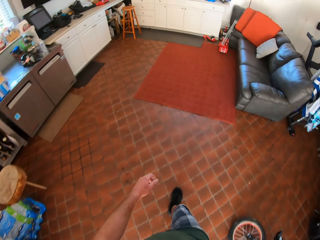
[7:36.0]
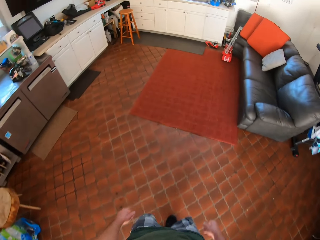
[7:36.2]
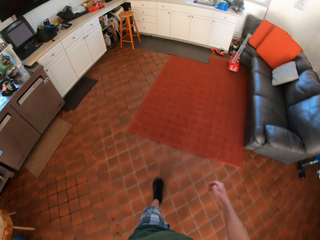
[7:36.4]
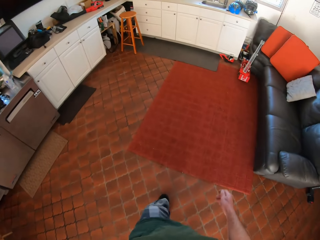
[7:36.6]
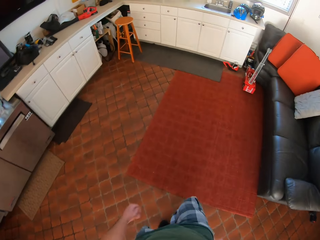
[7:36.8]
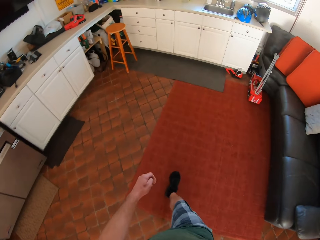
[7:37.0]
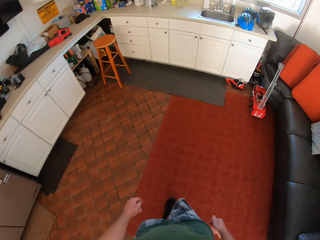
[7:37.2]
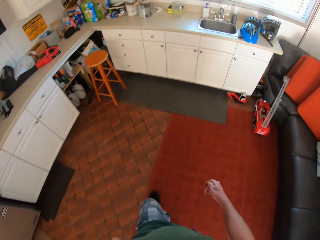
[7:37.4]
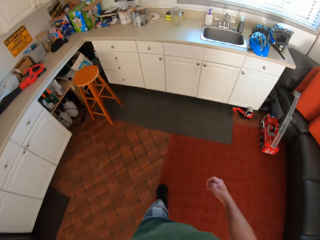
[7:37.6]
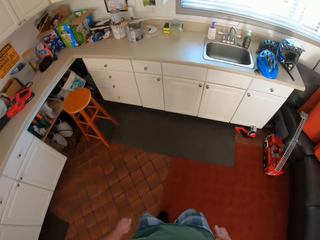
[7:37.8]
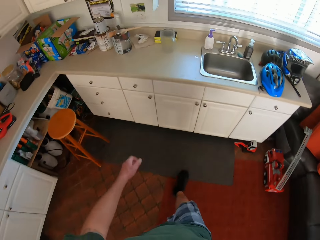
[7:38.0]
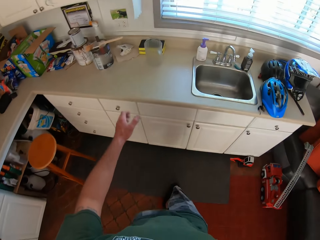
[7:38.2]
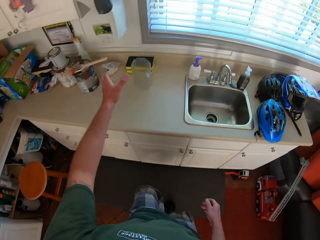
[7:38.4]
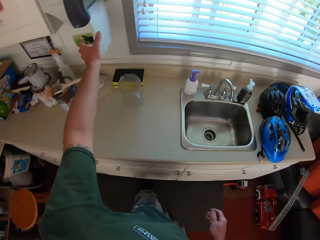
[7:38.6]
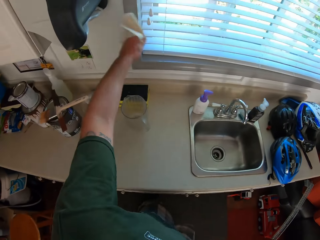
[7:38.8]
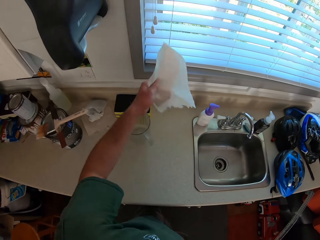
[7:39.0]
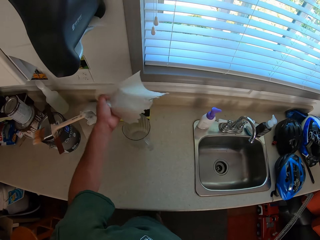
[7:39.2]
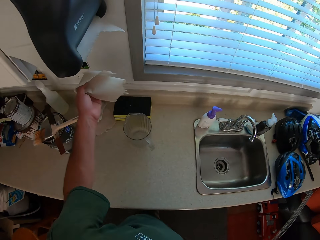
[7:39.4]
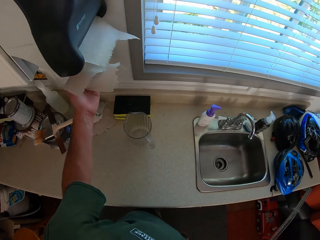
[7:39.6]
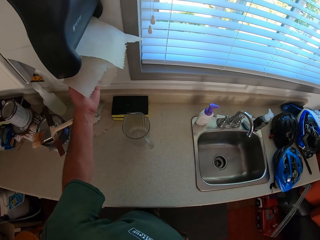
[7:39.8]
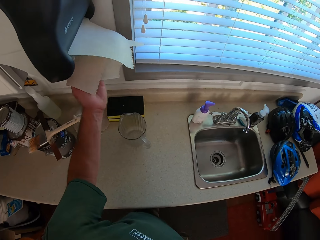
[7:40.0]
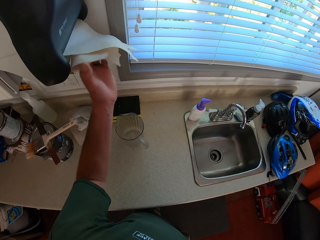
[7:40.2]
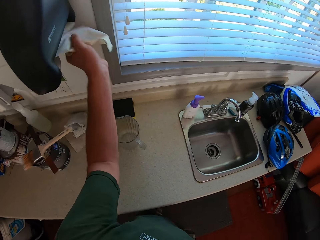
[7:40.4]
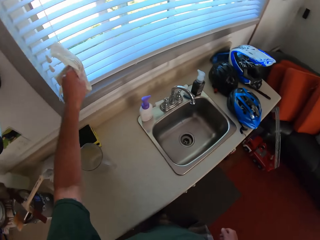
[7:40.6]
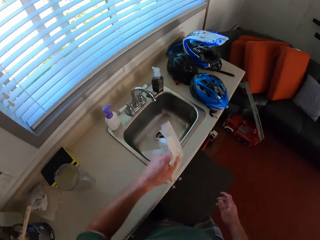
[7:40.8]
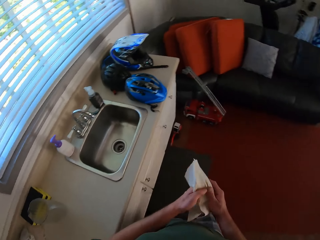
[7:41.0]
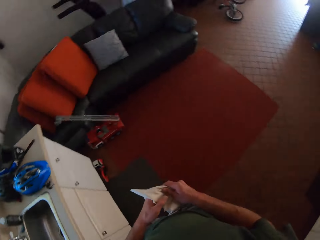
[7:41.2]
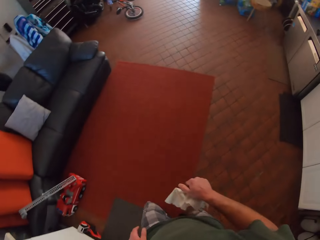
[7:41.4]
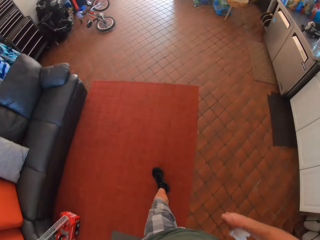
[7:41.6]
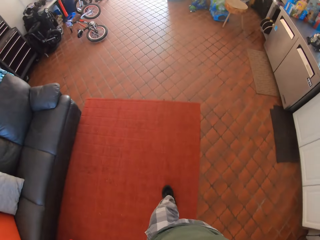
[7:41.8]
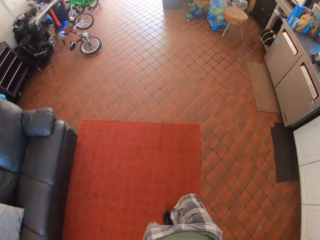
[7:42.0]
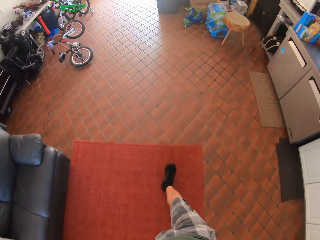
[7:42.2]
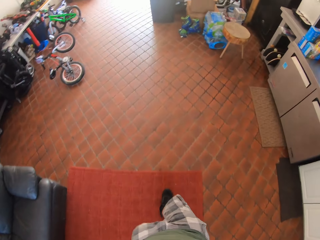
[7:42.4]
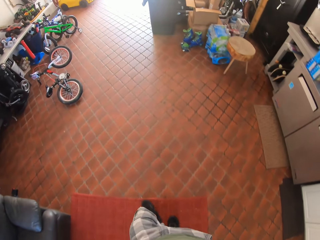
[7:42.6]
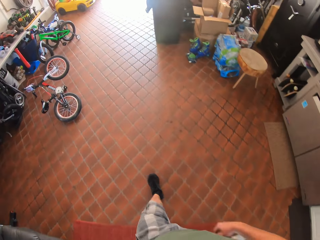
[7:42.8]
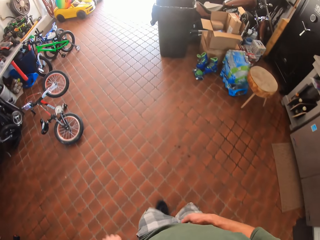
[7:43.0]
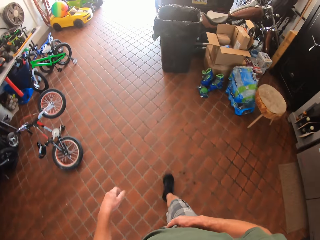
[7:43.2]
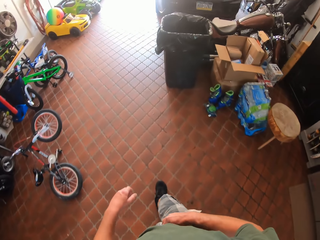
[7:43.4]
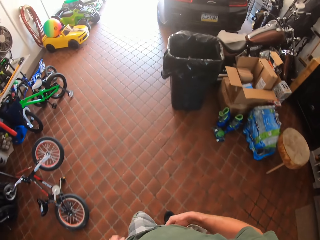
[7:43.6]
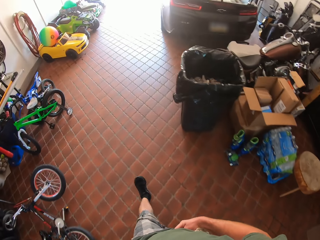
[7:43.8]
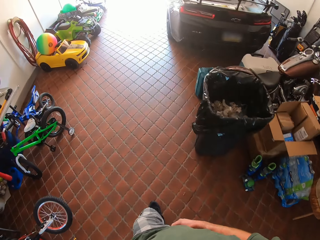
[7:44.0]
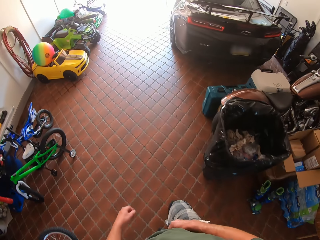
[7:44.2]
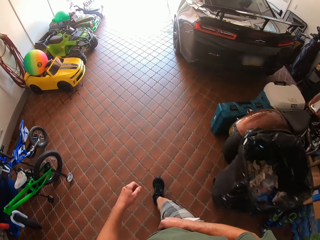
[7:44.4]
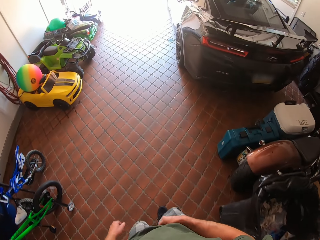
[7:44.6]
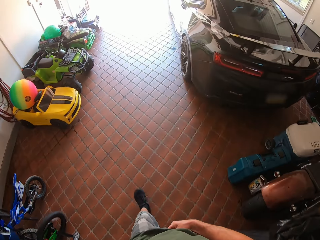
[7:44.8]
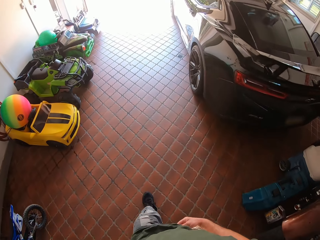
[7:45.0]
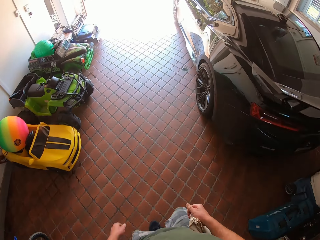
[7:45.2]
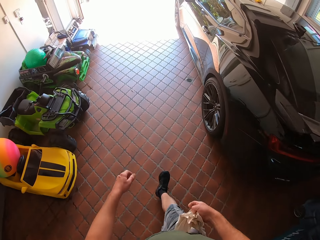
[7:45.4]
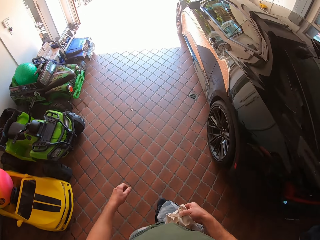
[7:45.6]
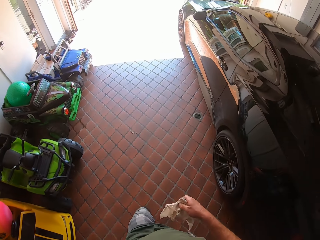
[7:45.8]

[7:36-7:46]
The camera wearer takes pieces of tissue towel. He opens the blind of the window with his left hand. He cuts out tissue from a tissue dispenser with his left hand. He cuts out tissue from the tissue dispenser with his left hand again. He walks away from the sink inside the house with the tissue in his right hand.

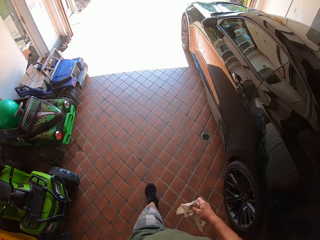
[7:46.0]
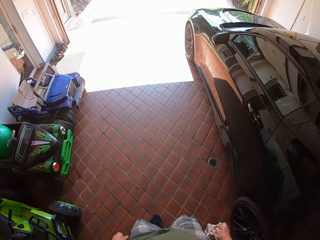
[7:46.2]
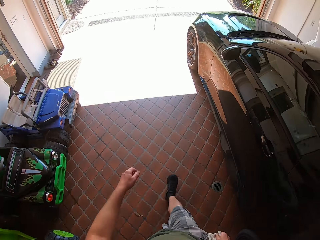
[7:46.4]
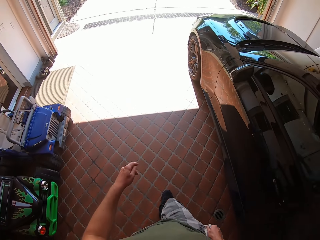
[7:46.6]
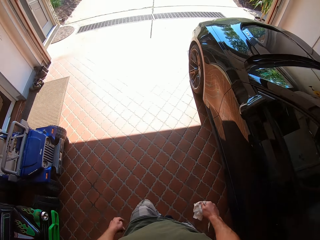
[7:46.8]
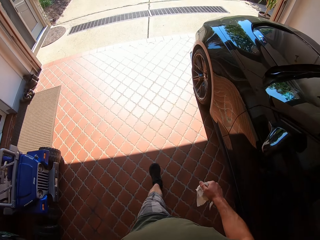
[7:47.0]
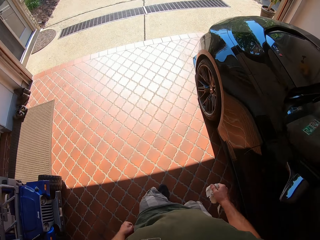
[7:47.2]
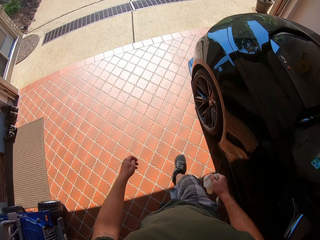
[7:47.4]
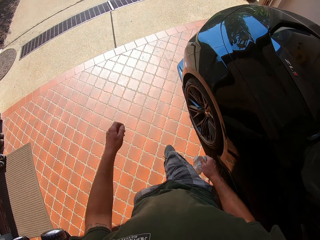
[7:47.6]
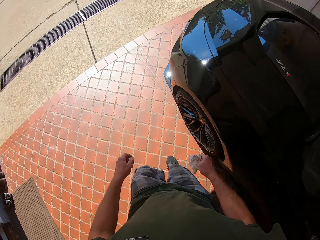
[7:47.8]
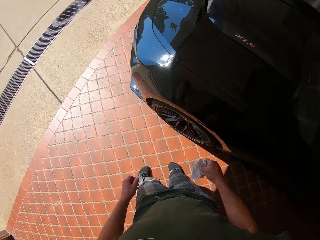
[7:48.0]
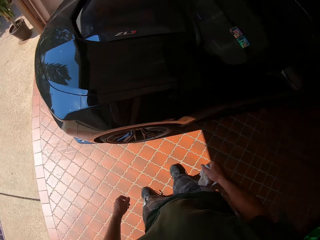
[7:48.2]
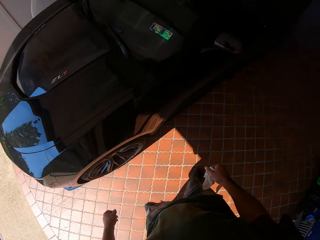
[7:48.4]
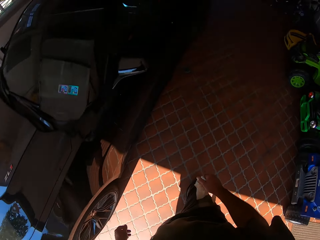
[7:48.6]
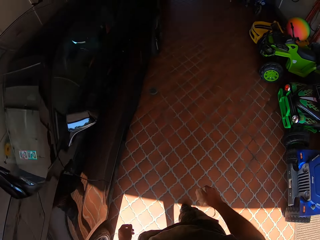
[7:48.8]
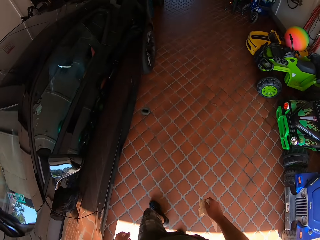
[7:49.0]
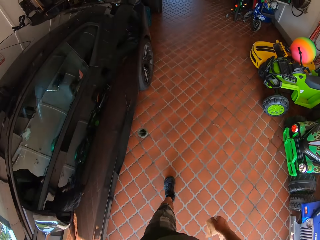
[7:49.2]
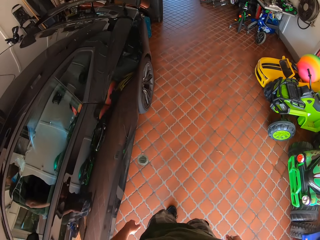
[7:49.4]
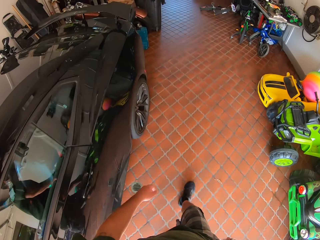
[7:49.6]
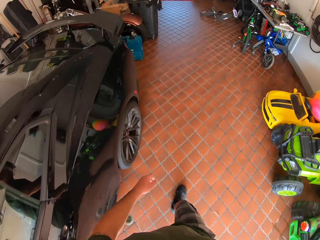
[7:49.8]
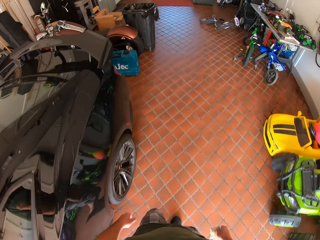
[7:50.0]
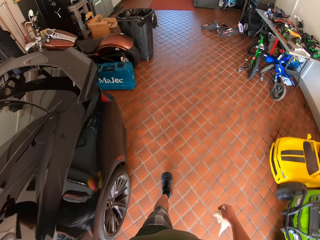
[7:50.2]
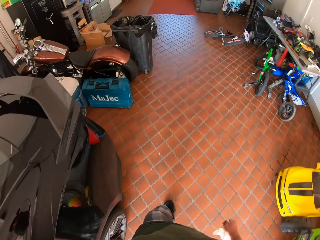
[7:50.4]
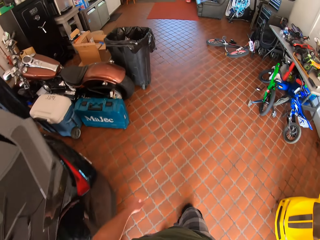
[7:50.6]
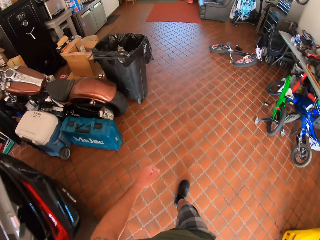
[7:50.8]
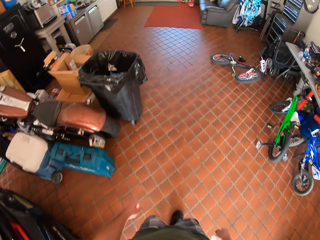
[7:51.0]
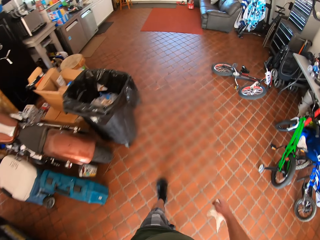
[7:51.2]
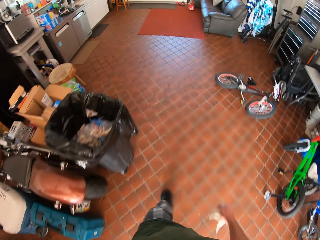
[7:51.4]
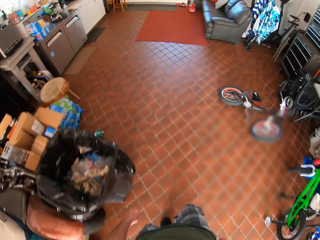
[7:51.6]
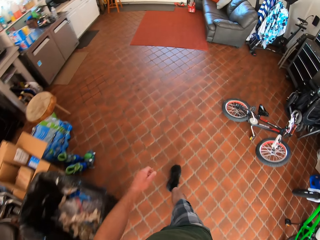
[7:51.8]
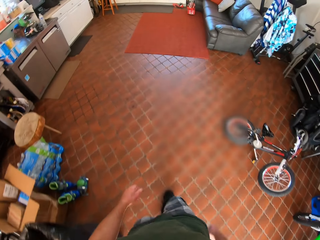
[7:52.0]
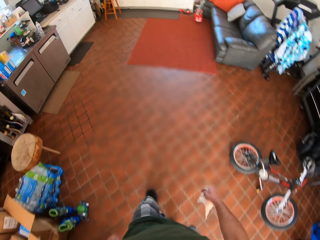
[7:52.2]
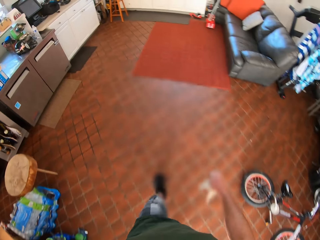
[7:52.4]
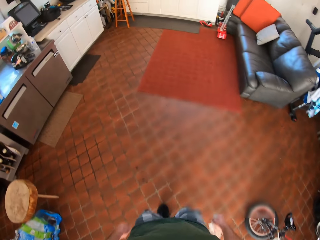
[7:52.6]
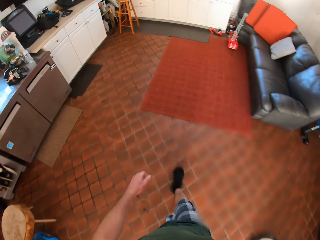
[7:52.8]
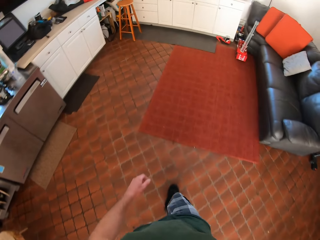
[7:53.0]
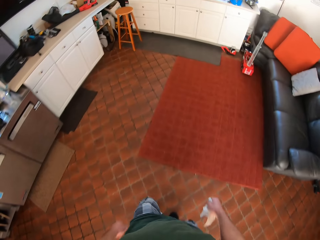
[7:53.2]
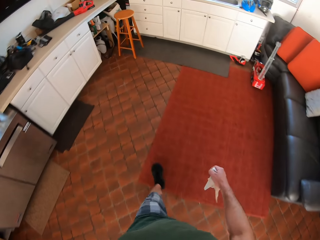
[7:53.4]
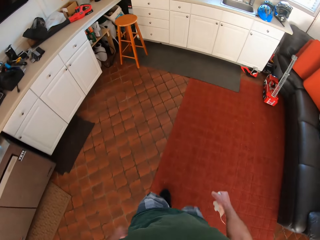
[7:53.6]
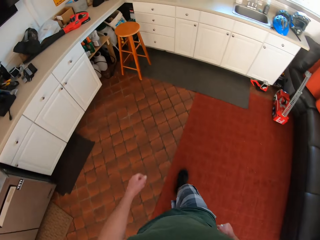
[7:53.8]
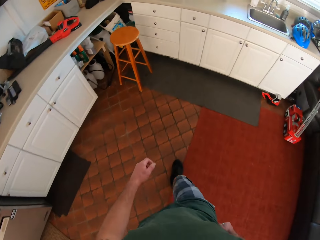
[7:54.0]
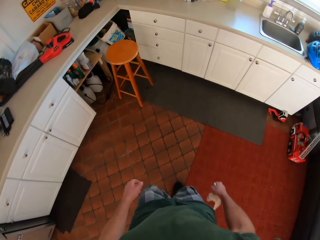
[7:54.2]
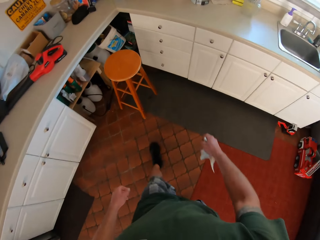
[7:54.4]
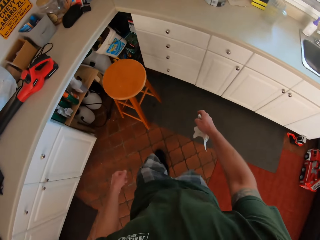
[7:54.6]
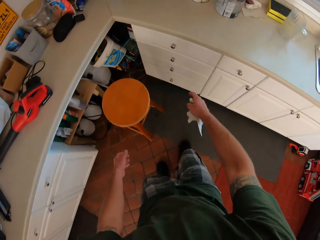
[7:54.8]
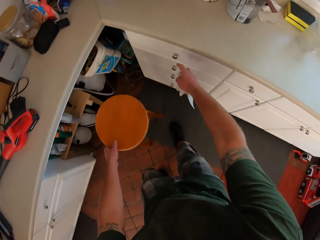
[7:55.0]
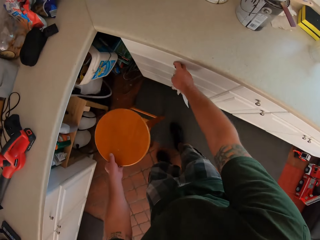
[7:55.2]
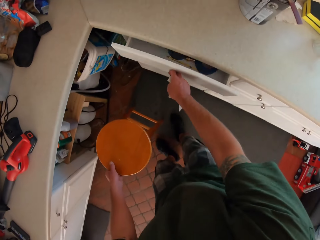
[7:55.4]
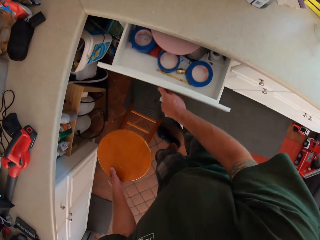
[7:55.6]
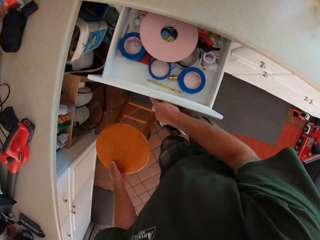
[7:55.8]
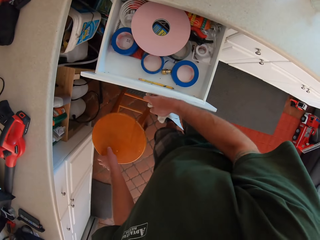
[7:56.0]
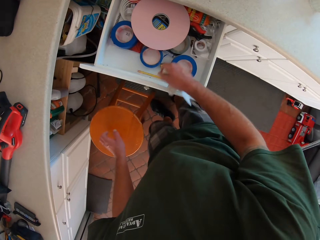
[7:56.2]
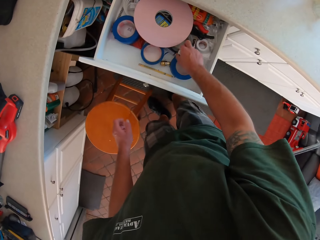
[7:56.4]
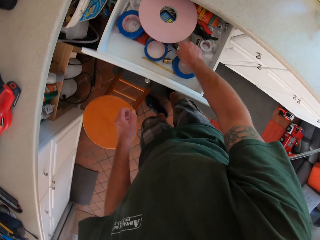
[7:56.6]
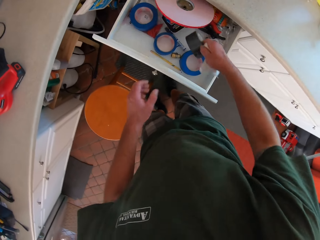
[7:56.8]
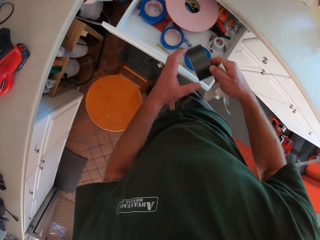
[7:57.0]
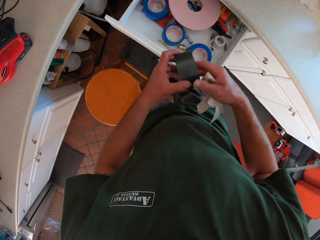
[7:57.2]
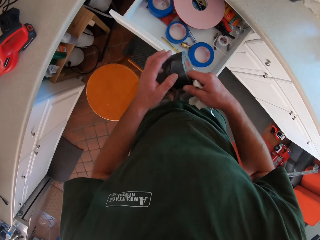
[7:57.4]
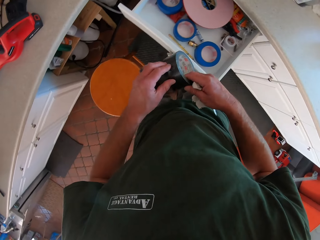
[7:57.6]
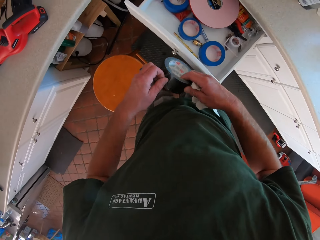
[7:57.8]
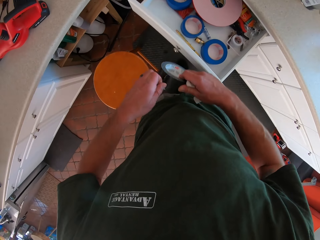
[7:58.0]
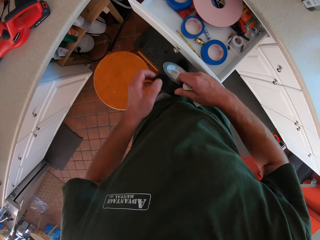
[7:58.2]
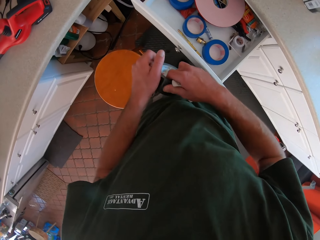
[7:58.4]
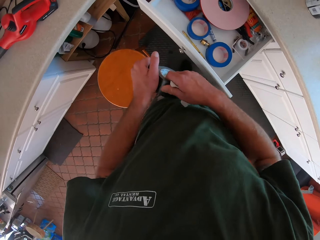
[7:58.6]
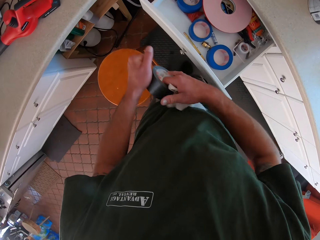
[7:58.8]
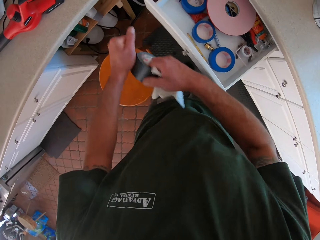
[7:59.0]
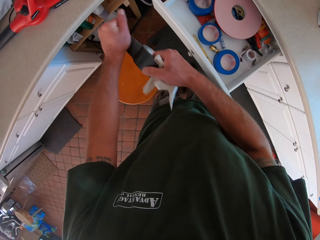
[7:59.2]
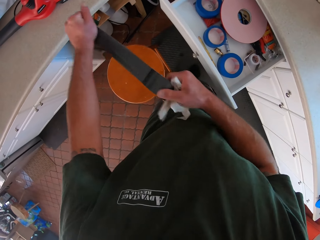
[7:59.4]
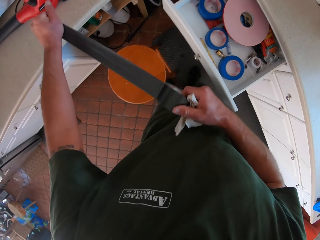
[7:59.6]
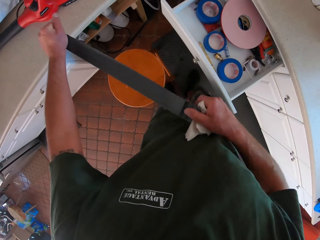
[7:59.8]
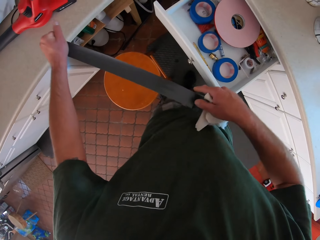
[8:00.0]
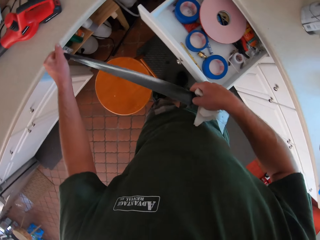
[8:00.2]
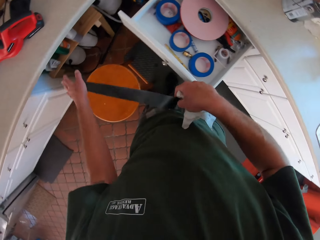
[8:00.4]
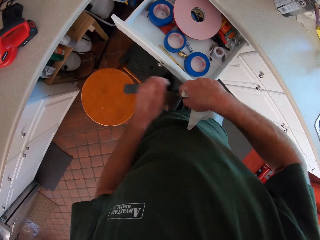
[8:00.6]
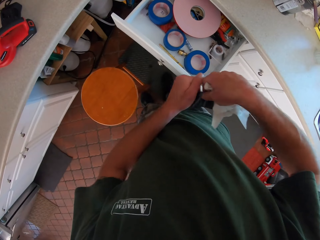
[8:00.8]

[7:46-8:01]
The camera wearer walks back towards the sink. He opens the locker beside the sink with his right hand. He picks up a cello tape from the locker with his right hand. He pulls out the cello tape with his left hand.
